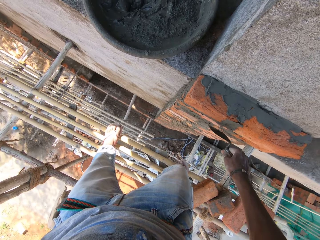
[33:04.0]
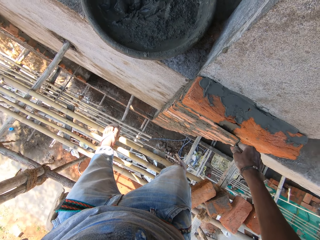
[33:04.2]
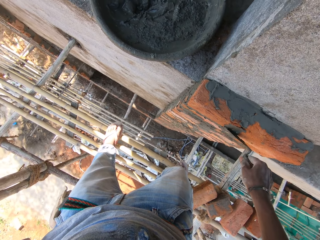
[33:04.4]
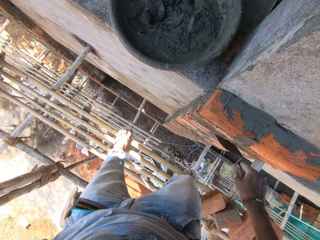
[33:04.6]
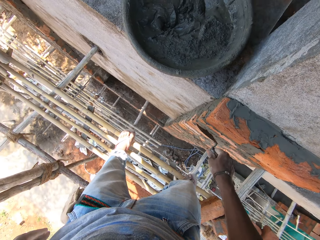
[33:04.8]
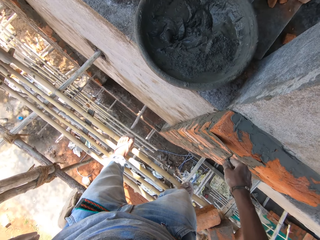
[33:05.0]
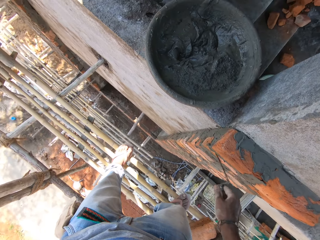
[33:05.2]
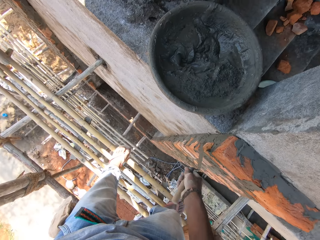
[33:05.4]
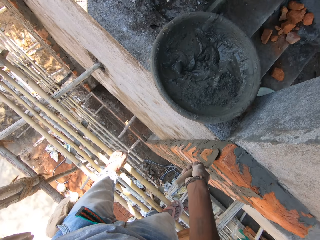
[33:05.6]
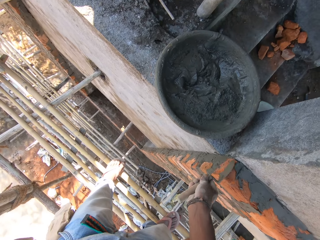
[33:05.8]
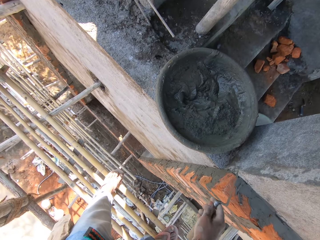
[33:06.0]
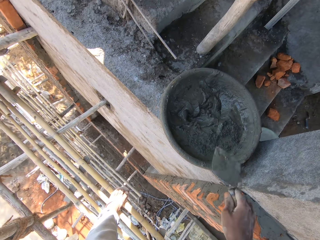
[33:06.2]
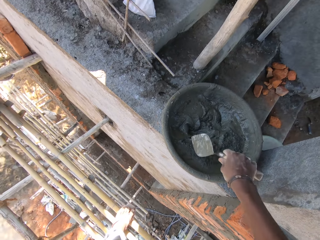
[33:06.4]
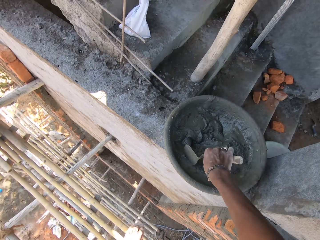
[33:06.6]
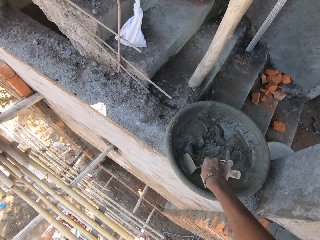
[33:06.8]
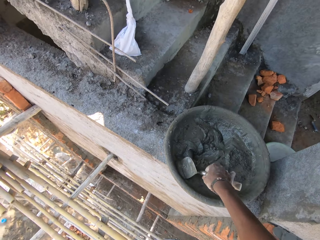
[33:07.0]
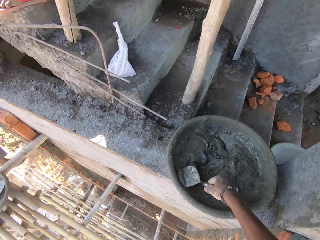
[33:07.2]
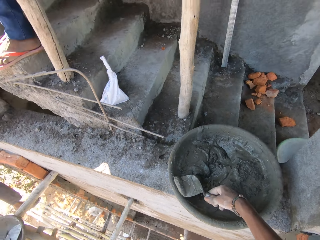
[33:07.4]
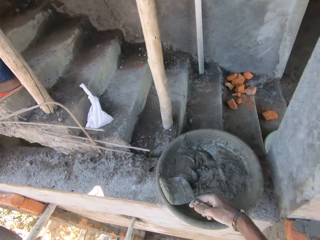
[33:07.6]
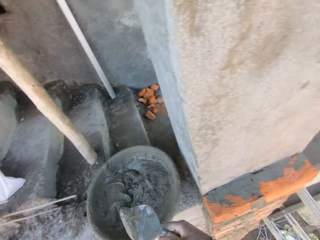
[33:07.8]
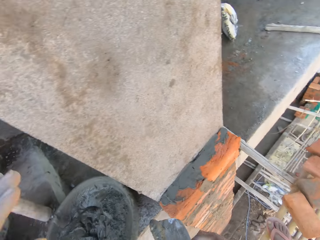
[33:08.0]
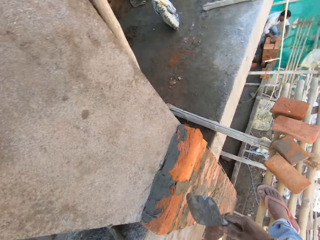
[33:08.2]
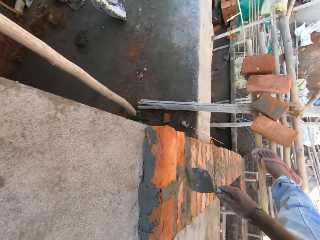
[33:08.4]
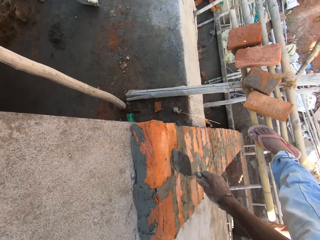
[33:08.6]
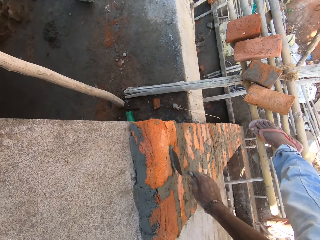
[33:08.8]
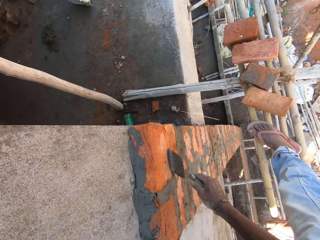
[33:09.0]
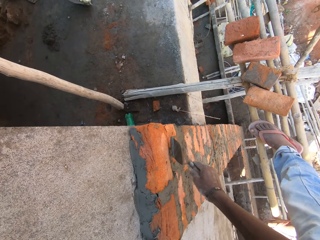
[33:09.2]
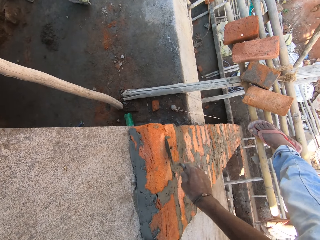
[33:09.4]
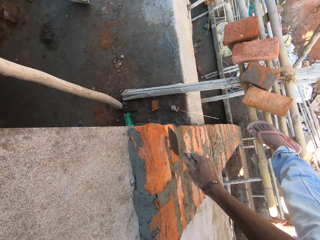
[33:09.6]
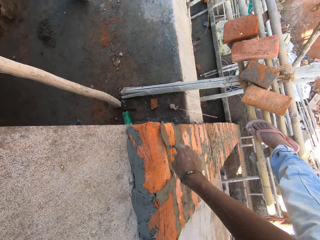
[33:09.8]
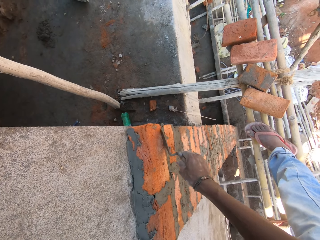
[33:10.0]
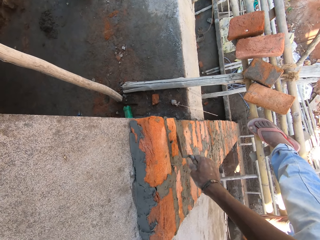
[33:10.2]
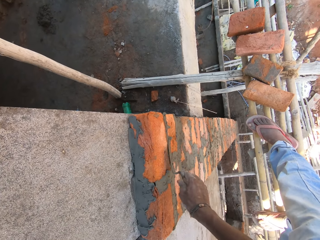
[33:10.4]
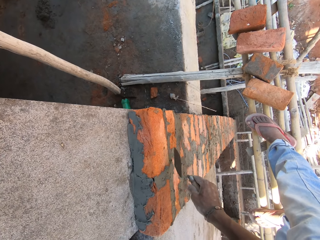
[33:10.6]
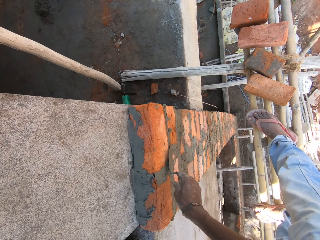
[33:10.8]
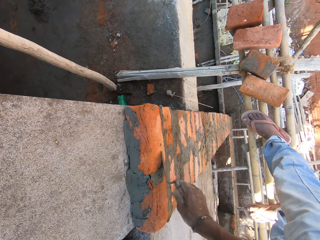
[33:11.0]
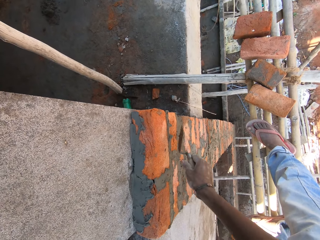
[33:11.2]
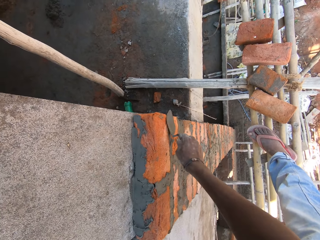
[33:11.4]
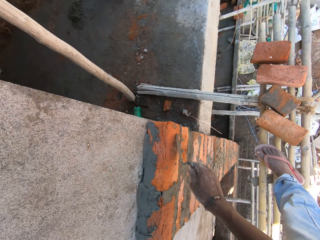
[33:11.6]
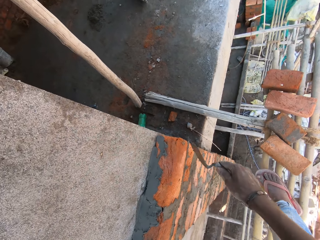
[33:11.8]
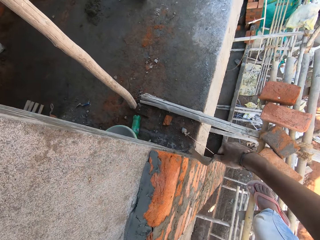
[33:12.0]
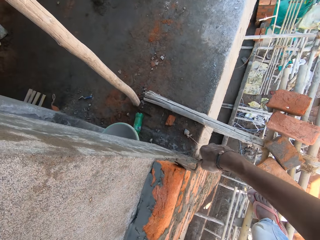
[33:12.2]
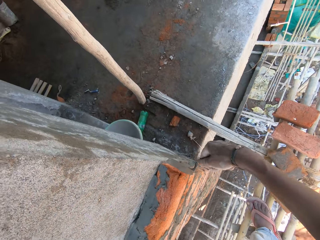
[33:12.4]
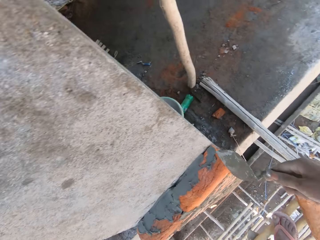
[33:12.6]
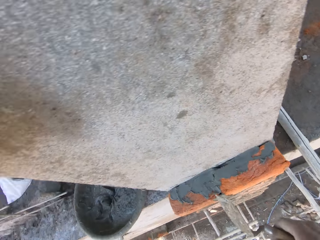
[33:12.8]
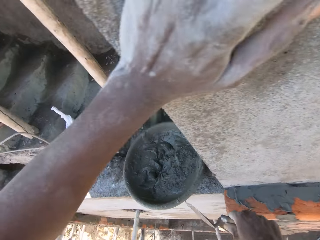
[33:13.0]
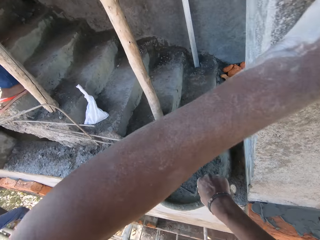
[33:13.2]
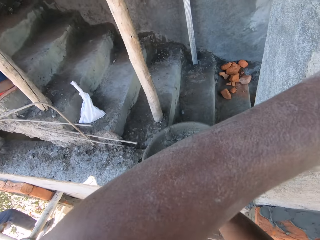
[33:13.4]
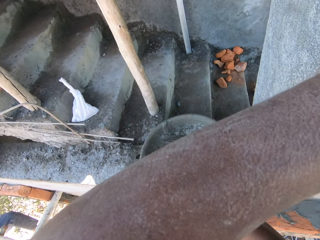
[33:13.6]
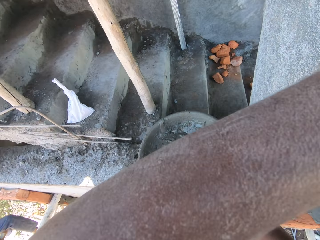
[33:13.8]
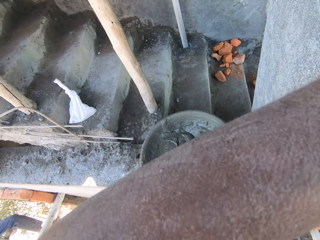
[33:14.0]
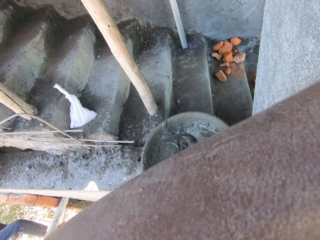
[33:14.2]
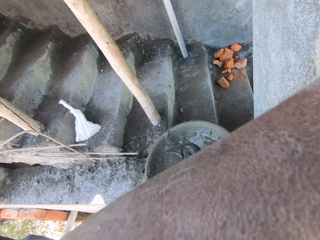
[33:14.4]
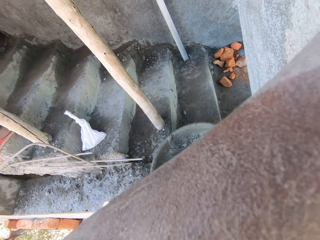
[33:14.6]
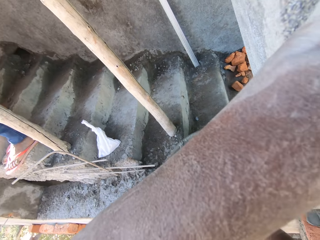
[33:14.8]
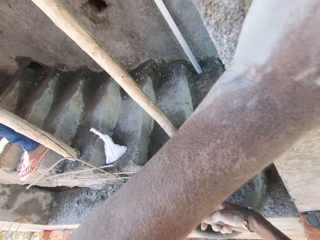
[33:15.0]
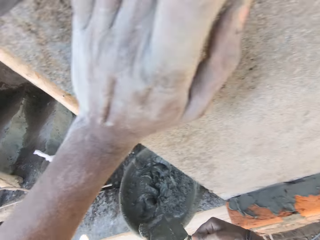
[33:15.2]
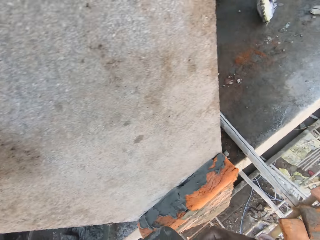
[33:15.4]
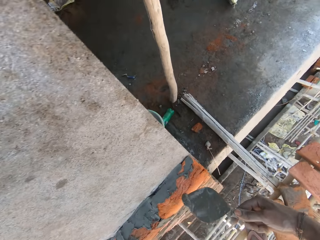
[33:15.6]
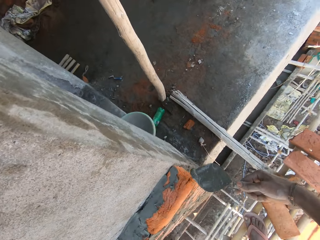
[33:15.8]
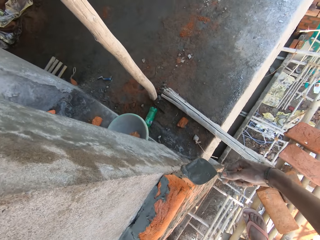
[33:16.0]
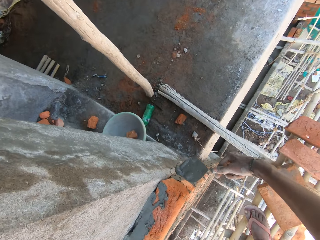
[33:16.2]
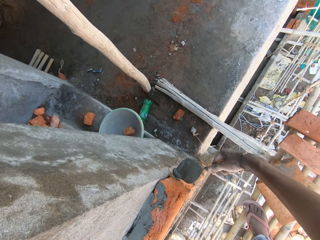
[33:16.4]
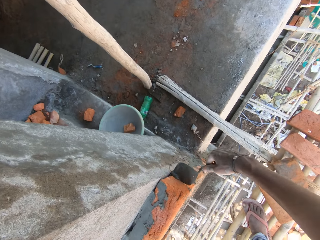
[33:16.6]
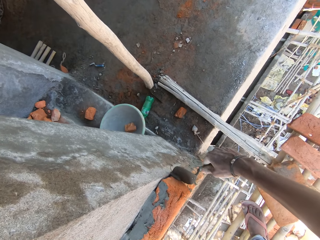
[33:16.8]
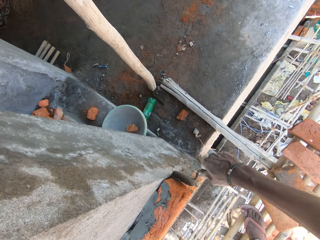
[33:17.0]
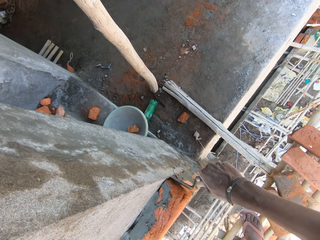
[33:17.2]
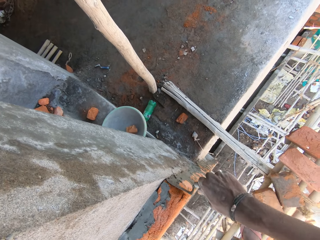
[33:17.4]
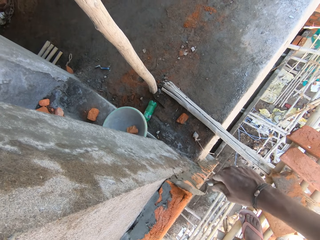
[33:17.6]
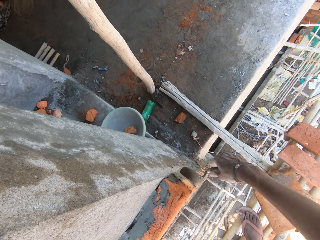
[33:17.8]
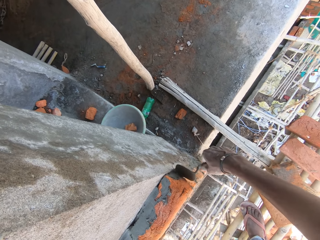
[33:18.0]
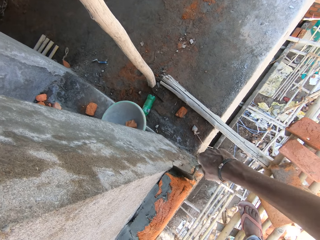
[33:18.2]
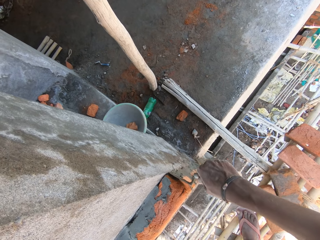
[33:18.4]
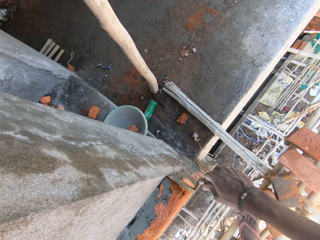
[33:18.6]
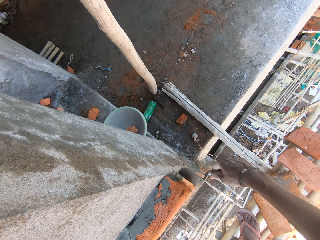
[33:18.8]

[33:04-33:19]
The camera wearer packs mortar or cement with the hand trowel in his right hand. He plasters the brick on the wall with the mortar on the hand trowel in his right hand. He scoops the cement. He holds the hand trowel with his right hand. He plasters the brick on the wall with the mortar on the hand trowel in his right hand.

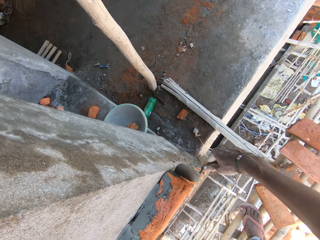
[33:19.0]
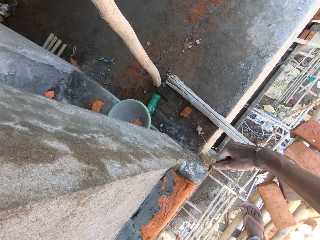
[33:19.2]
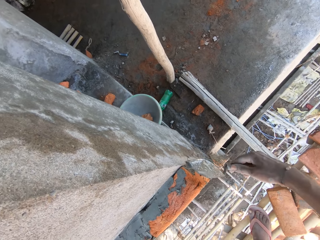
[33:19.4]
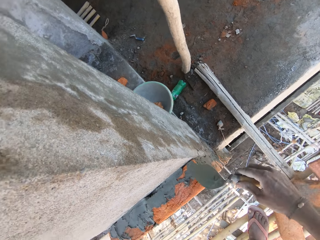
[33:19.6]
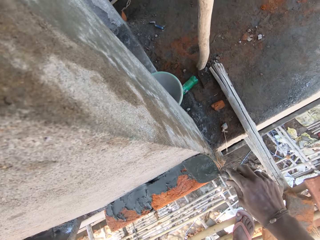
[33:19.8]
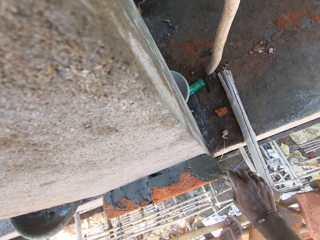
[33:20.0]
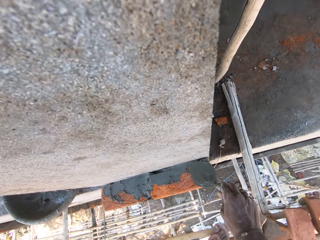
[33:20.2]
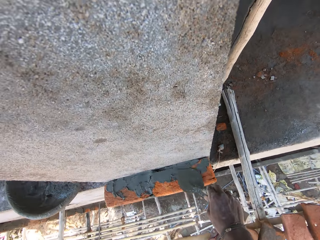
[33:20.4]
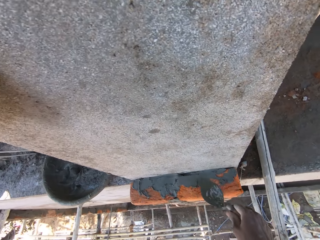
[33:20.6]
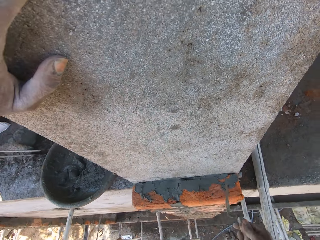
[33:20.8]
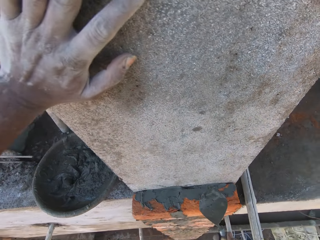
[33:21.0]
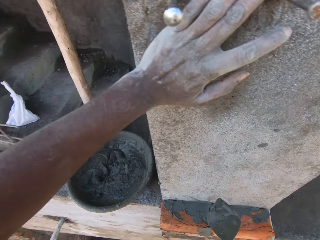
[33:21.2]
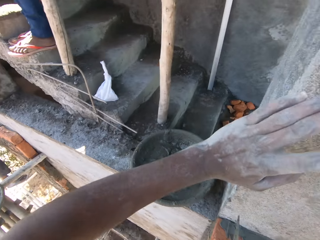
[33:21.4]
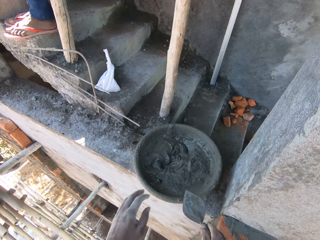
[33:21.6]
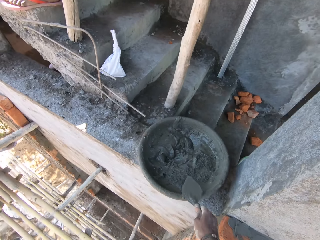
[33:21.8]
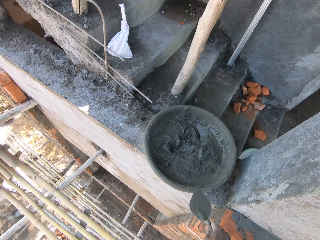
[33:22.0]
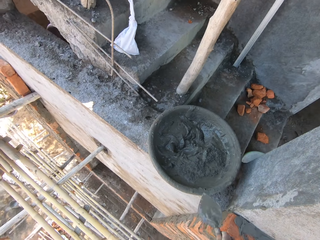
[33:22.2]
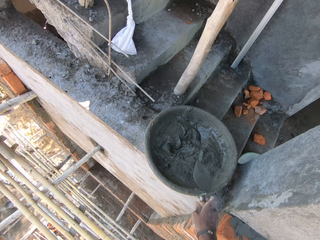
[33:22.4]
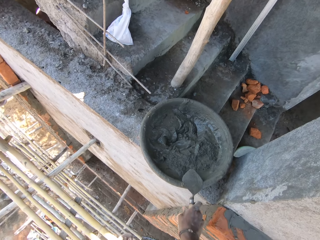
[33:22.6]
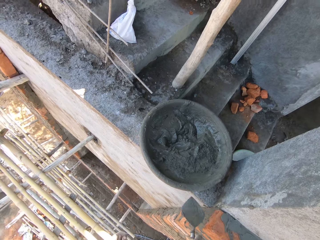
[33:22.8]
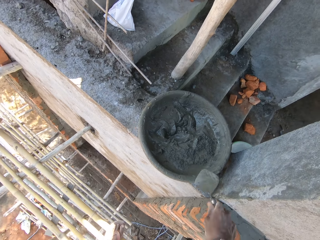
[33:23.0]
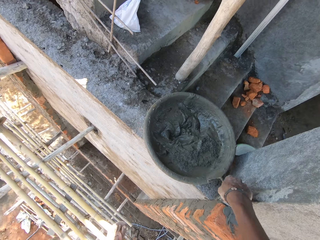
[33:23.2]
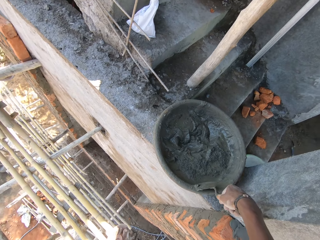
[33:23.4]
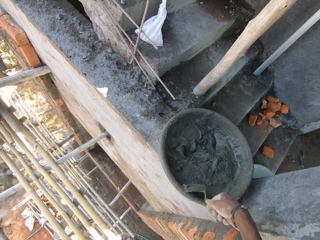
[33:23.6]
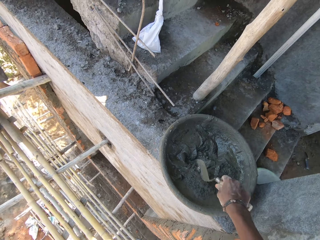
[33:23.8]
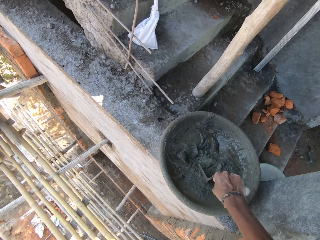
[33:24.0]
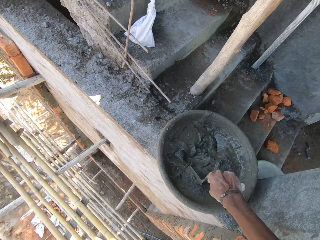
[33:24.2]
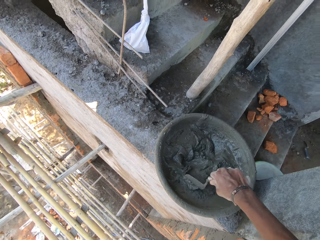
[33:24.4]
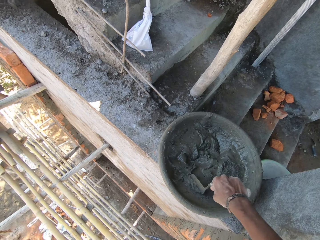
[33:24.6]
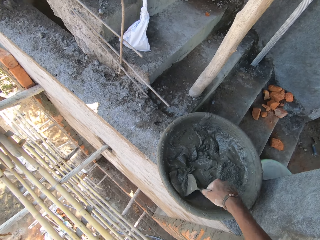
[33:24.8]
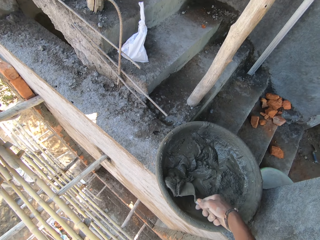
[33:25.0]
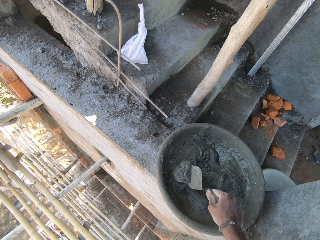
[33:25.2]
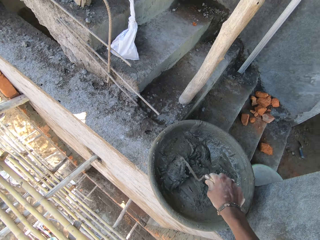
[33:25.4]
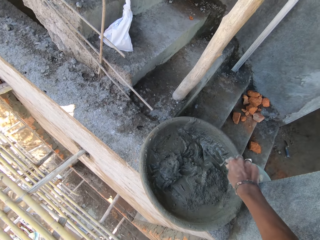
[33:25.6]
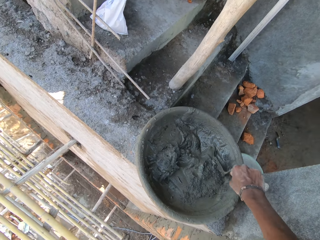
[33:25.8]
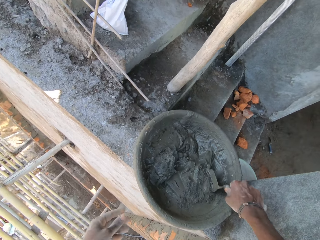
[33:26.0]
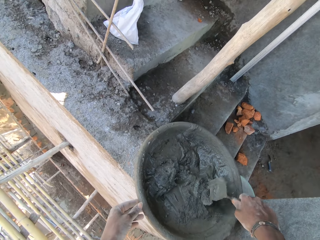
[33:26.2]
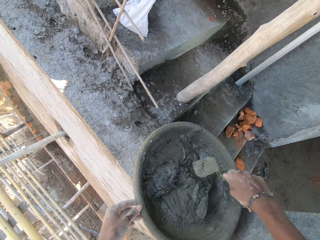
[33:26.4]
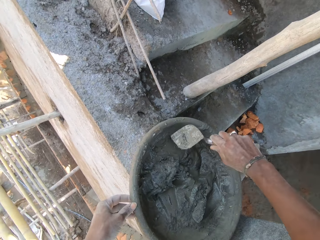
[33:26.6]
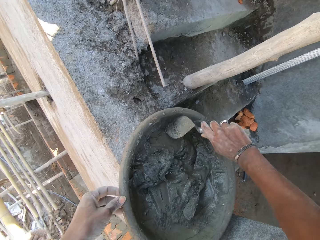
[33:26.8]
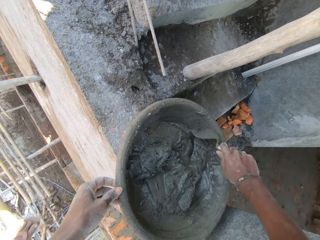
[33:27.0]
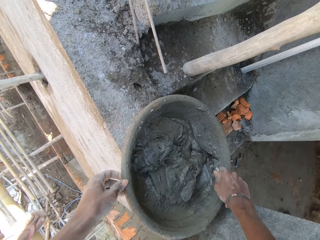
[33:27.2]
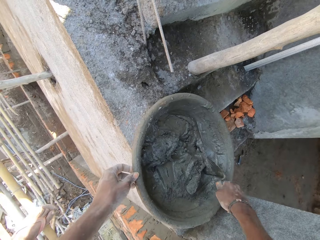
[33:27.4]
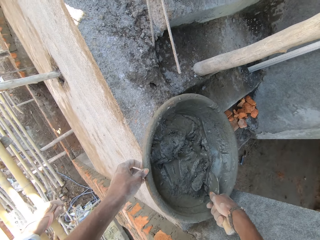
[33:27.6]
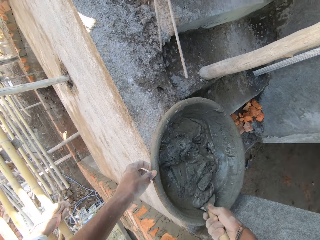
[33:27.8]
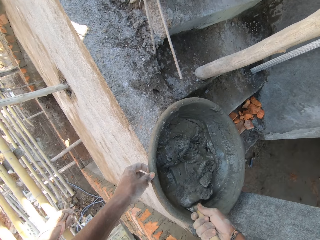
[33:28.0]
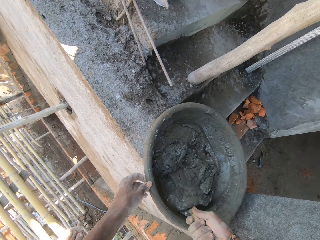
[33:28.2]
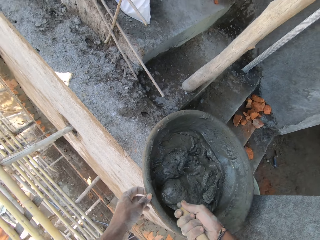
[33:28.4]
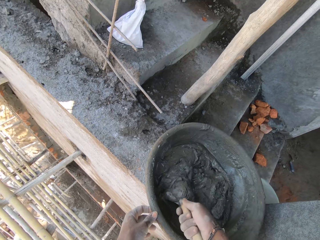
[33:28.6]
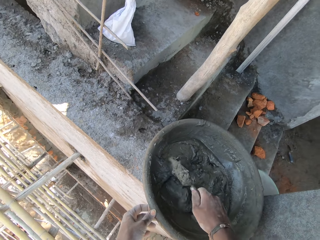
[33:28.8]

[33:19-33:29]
The camera wearer cleans the hand trowel in his right hand on the head pan edge. He mixes the mortar or cement in the head pan with the hand trowel in his right hand. He scoops the cement. He holds the head pan with his left hand.
